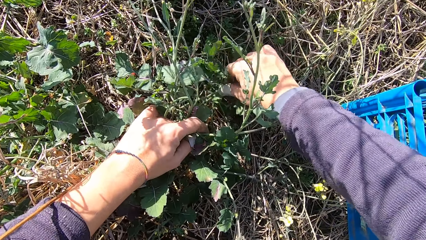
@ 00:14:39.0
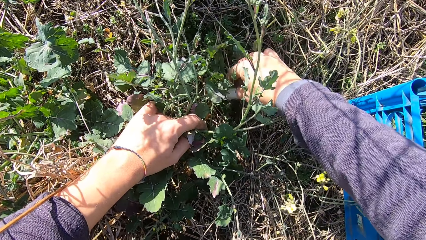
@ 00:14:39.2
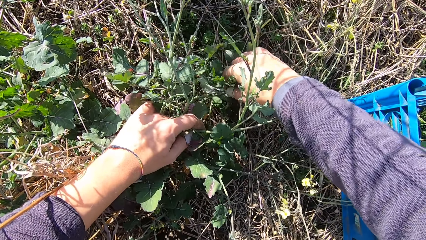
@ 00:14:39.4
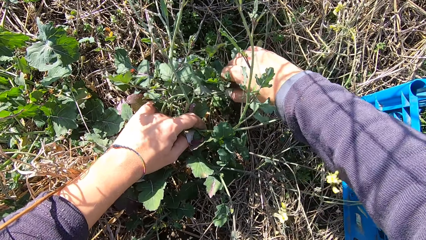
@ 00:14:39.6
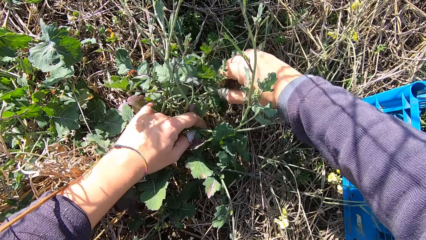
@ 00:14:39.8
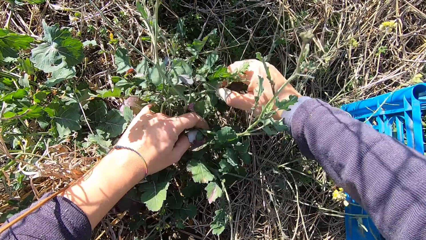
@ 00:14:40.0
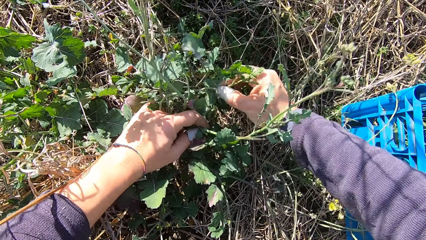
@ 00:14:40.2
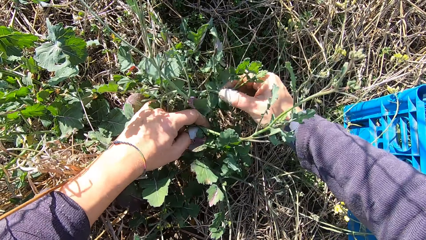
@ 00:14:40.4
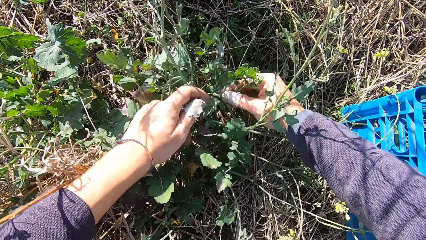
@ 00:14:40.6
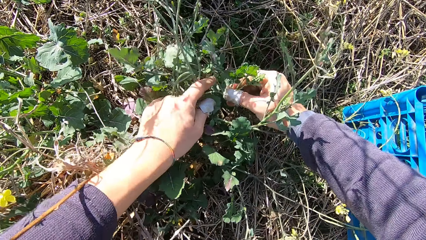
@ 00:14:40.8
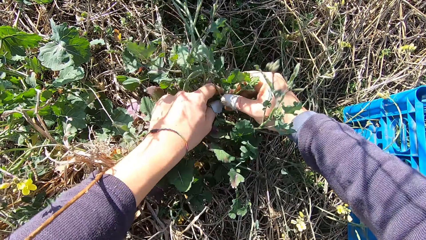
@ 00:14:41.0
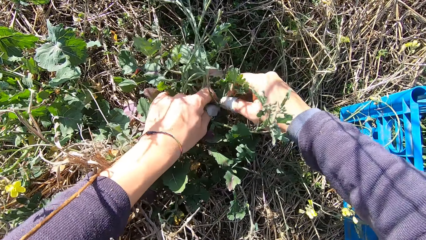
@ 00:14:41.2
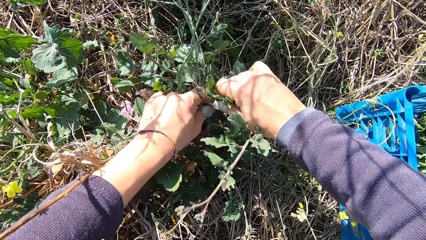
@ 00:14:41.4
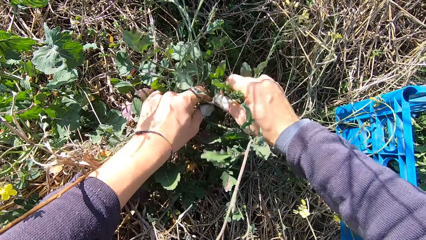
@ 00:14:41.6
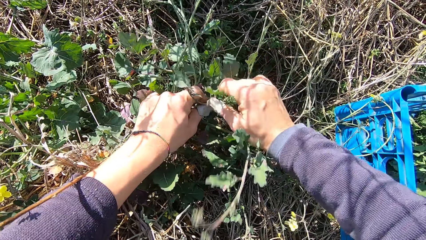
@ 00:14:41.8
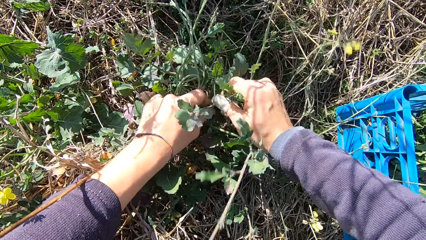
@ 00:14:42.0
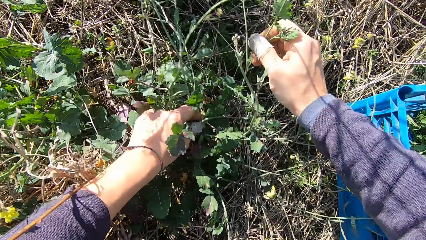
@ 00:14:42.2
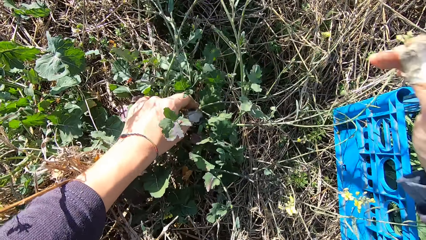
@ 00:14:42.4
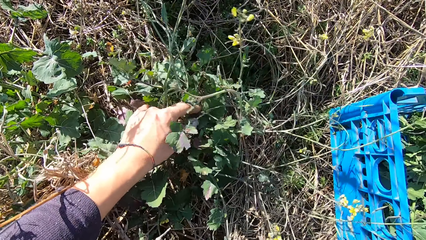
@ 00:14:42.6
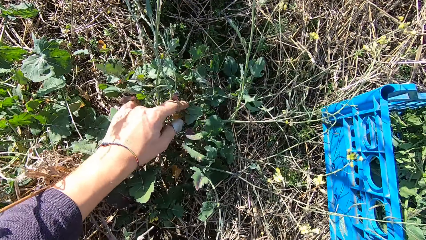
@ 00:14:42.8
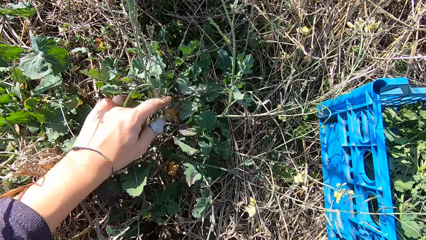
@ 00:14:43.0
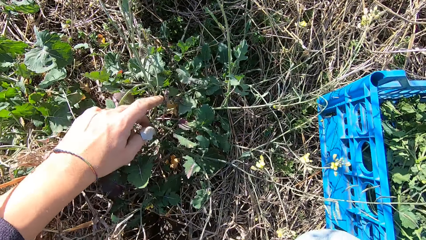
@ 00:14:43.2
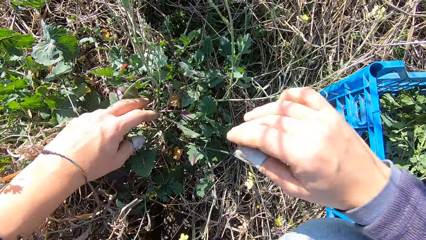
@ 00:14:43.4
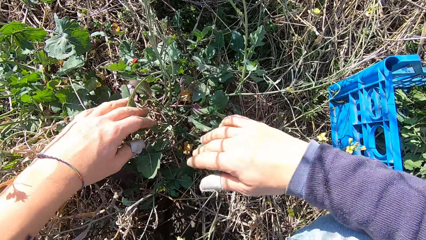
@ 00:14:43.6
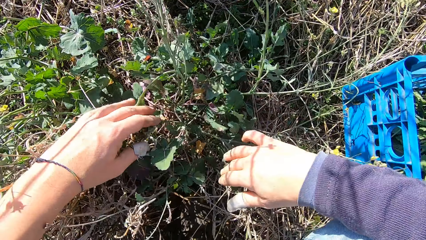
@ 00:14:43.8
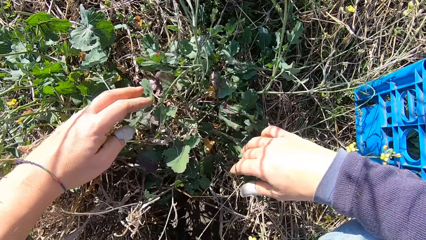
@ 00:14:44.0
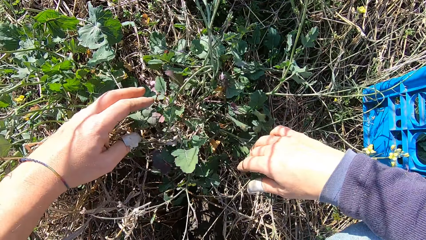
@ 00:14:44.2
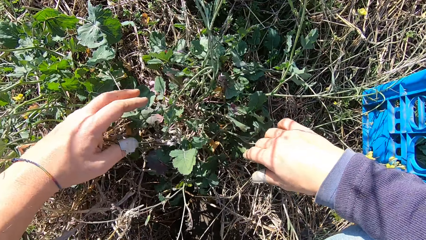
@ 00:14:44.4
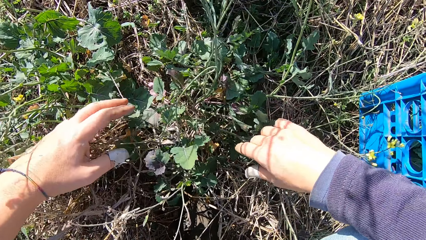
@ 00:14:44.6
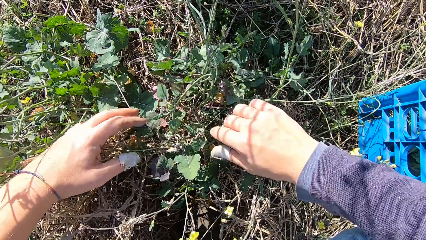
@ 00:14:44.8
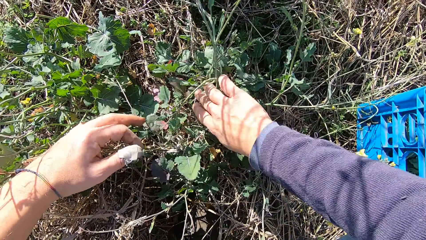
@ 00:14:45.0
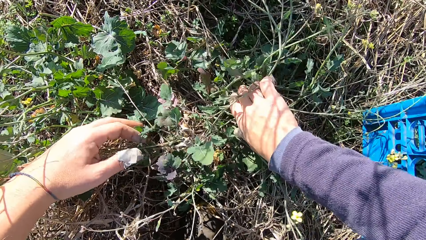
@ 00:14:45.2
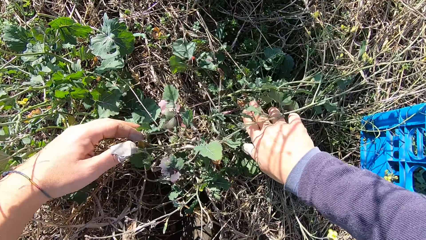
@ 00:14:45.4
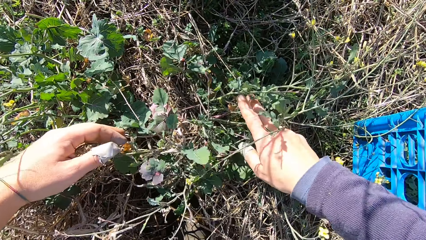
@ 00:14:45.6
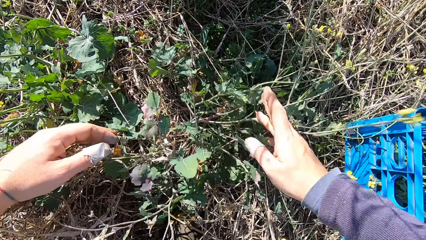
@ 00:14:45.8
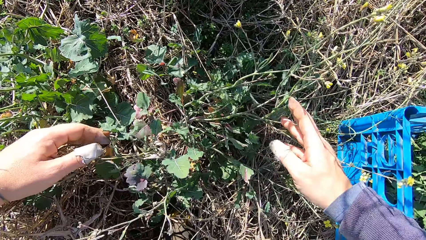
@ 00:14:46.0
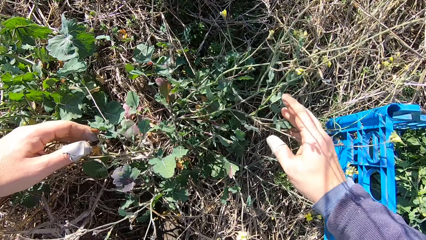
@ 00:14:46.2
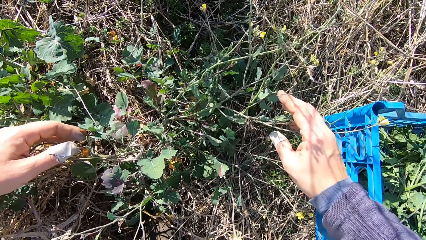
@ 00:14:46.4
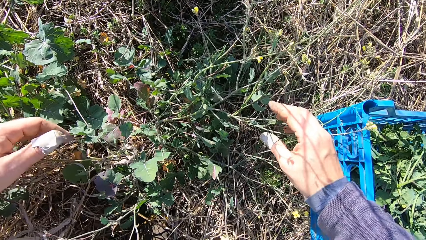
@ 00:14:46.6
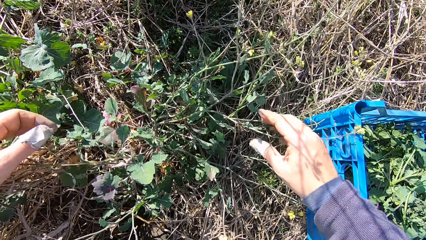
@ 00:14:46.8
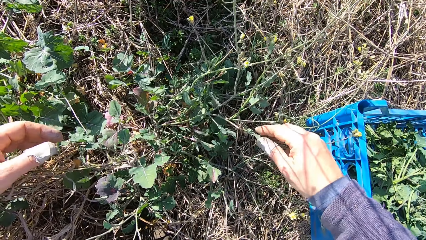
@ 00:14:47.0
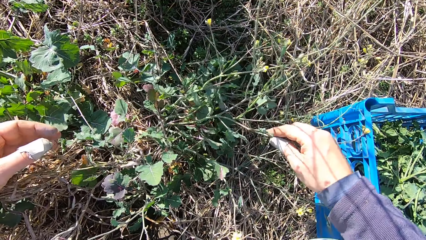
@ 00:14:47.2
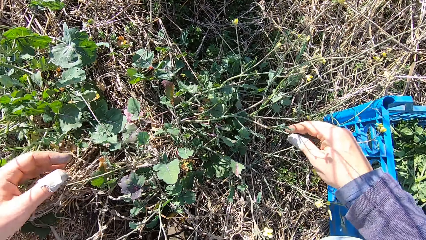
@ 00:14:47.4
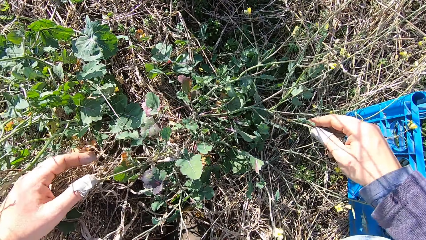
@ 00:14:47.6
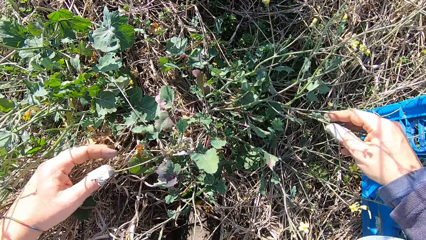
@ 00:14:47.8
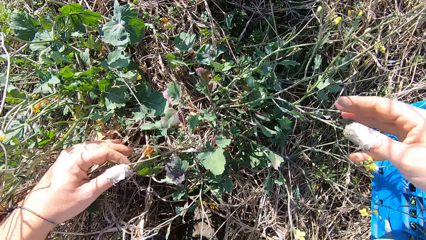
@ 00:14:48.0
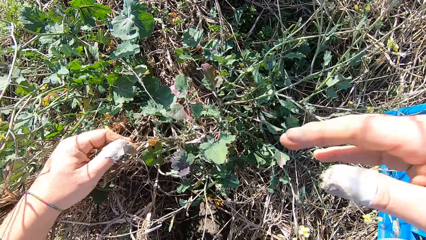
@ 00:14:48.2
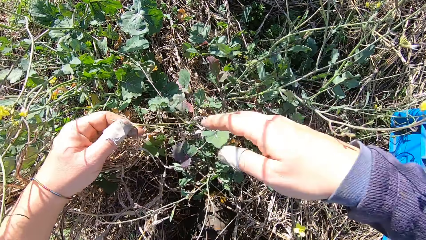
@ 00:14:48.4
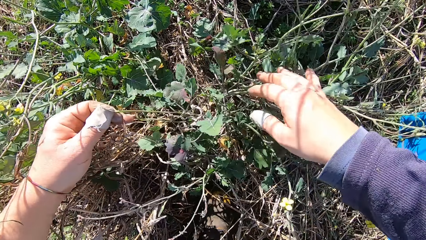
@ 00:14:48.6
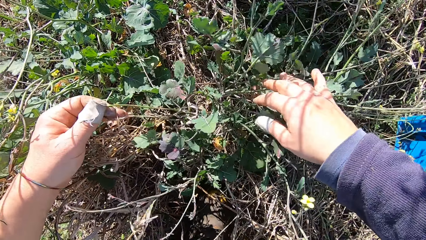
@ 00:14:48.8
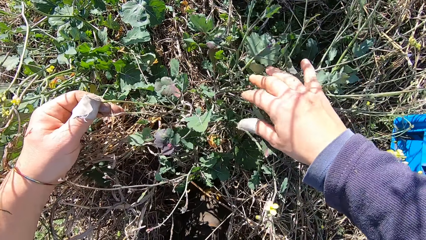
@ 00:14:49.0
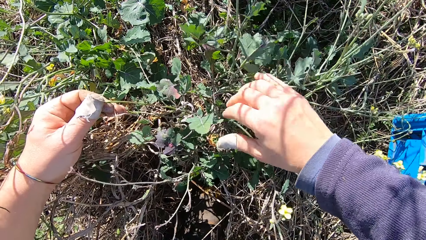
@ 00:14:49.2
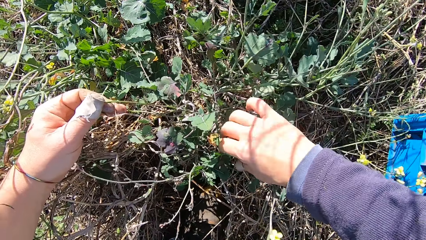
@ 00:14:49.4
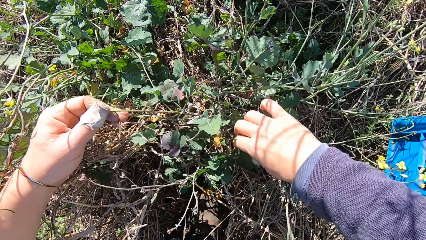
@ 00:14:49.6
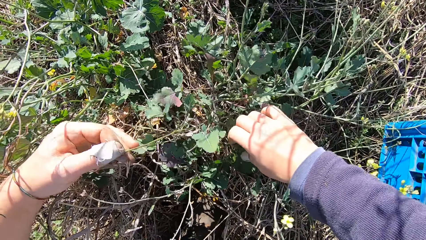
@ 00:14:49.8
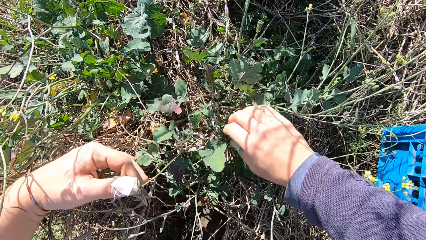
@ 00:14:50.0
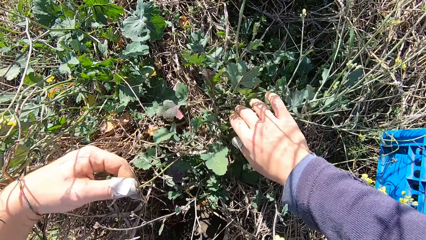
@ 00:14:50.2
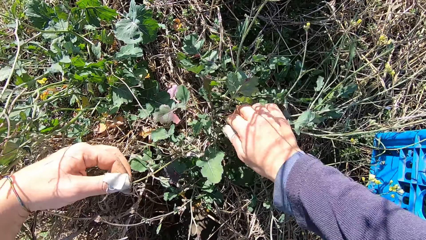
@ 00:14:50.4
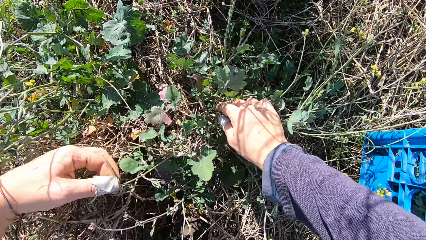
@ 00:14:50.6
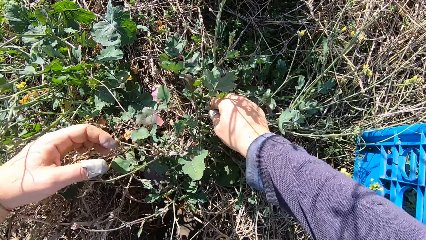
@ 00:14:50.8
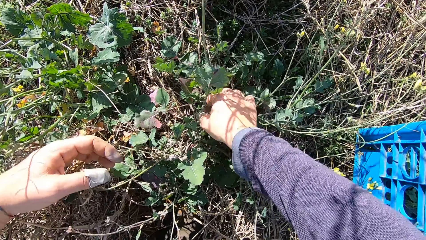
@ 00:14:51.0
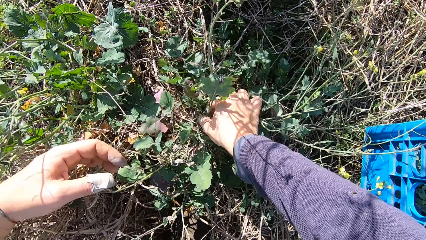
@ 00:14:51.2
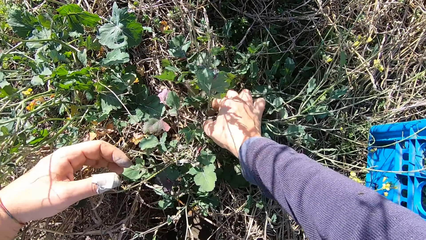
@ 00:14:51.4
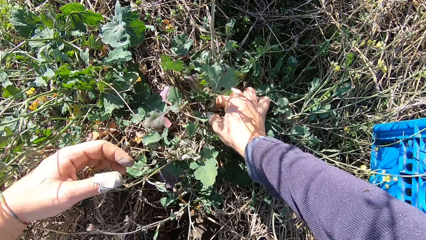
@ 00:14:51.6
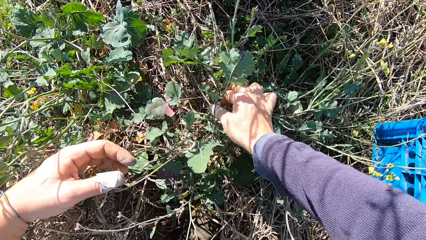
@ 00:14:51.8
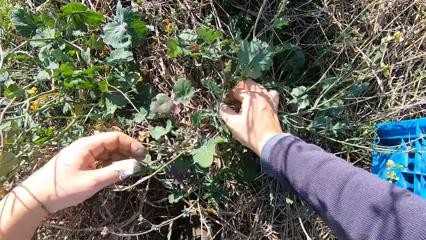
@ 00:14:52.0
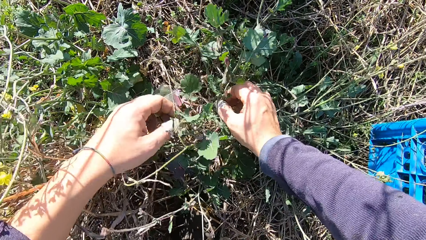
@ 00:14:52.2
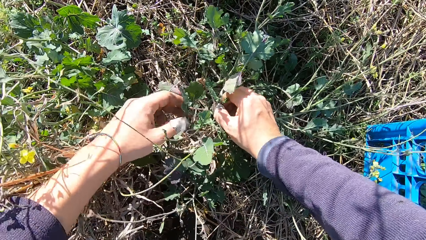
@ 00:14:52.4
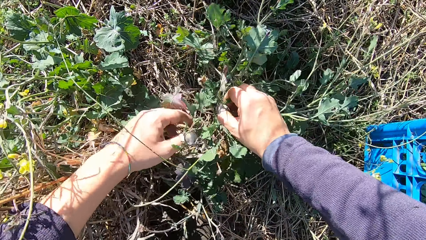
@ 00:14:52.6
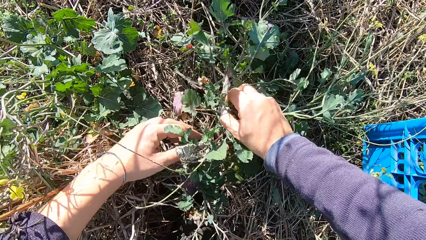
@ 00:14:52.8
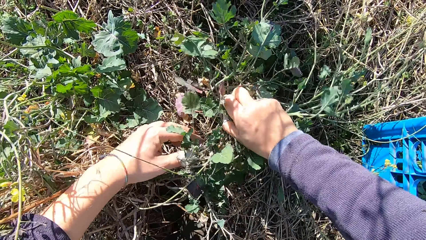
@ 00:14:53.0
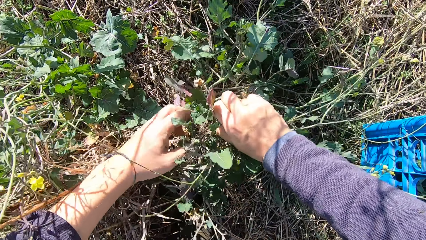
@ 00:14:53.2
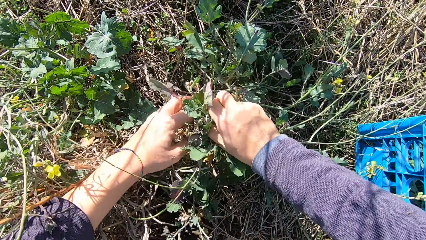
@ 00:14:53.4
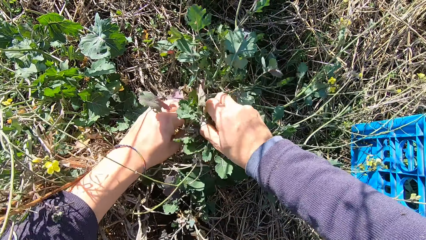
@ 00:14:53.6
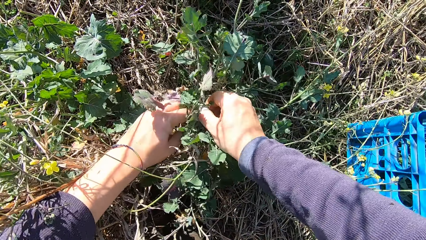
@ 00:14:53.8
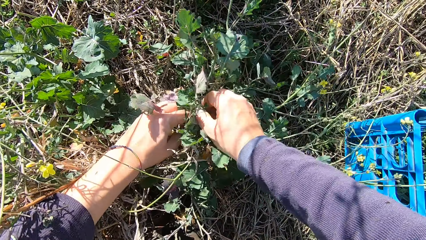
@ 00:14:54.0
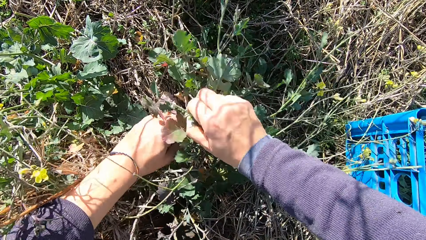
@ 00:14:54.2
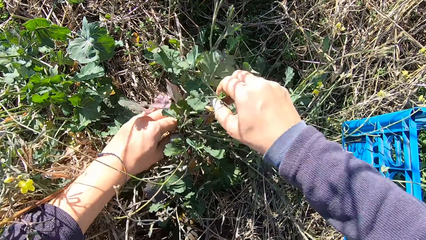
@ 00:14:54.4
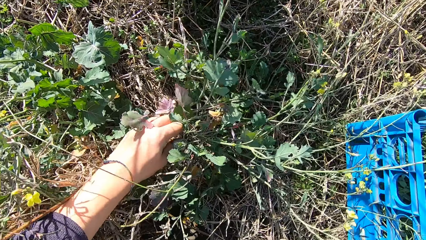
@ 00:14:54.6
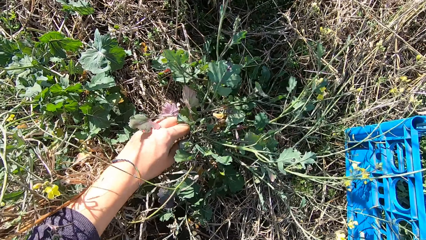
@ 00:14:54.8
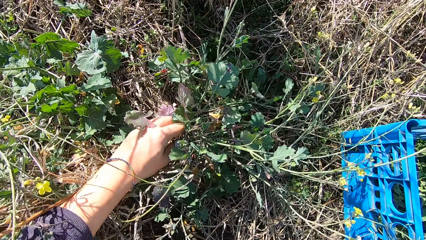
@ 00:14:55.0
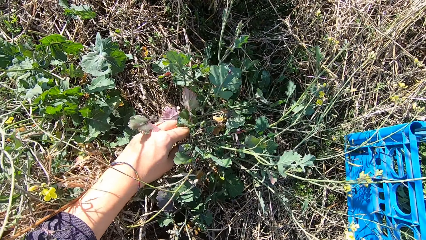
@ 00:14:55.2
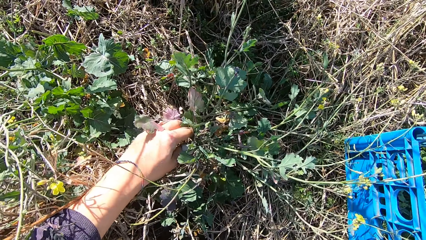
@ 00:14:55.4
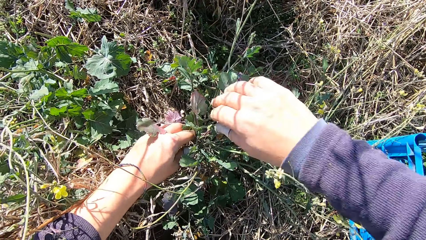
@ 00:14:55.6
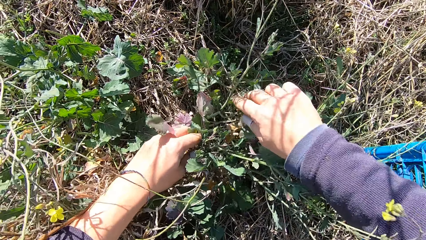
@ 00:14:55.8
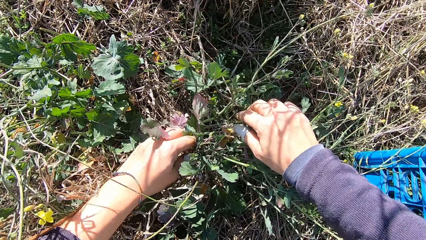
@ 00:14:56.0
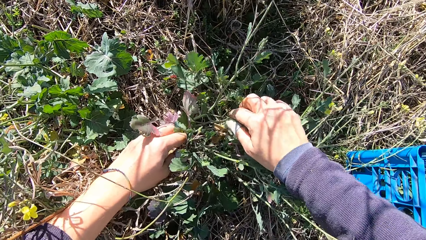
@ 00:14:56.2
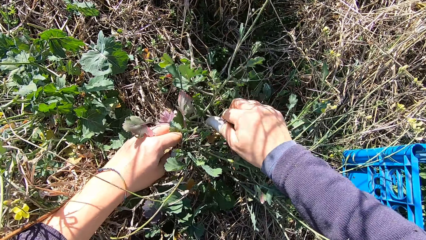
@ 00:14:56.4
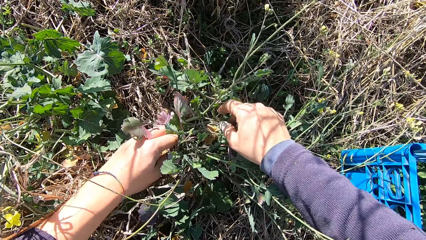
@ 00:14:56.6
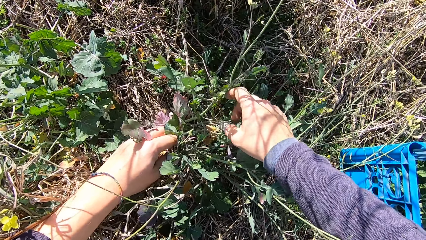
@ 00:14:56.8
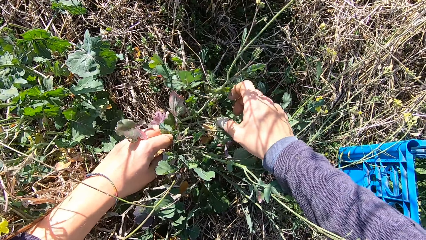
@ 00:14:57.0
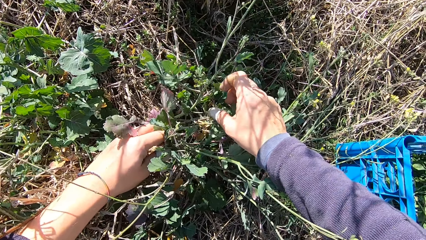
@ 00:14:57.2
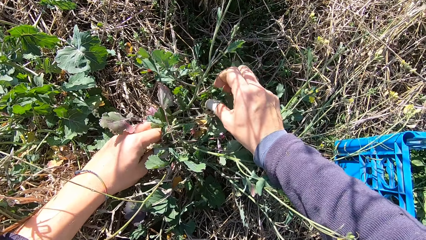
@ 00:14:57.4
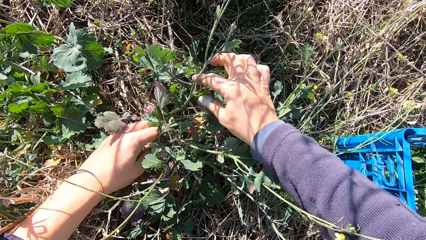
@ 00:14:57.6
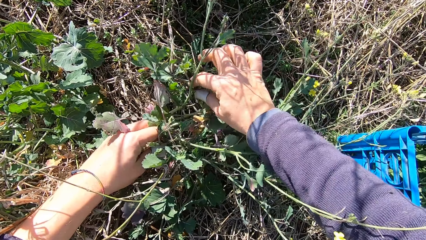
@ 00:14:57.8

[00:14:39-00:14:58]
The camera wearer cuts a stem from the plant with his hand. He drops the stem in the basket. He examines the plant. He cuts a stem from the plant with his hand and drops the stem in the basket.
